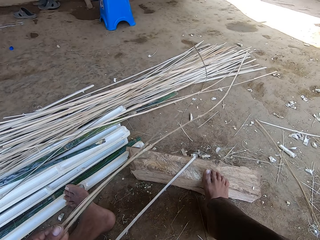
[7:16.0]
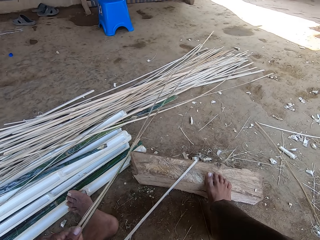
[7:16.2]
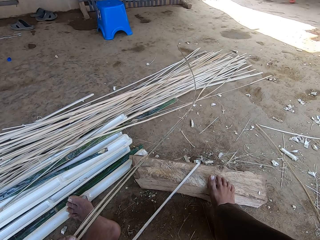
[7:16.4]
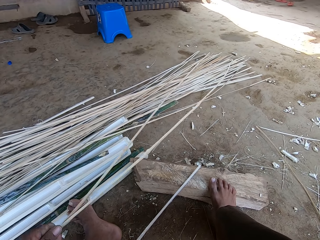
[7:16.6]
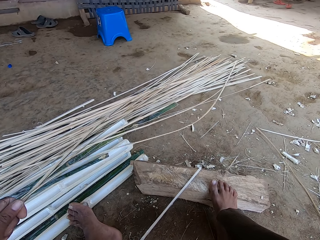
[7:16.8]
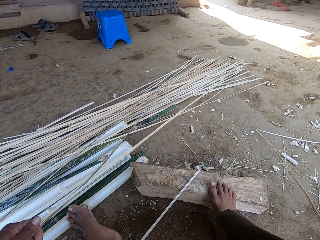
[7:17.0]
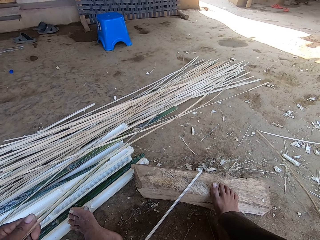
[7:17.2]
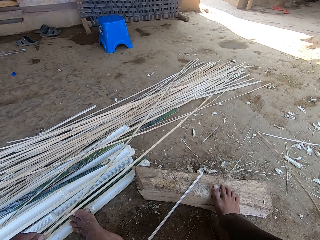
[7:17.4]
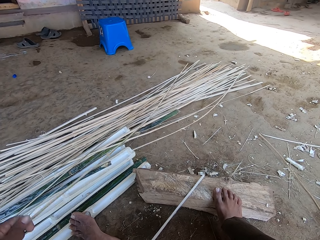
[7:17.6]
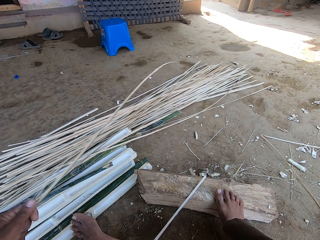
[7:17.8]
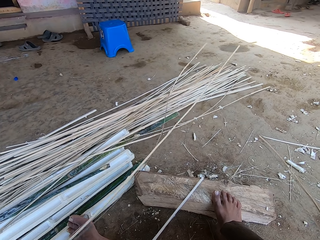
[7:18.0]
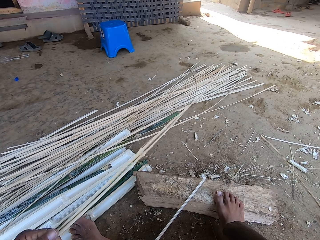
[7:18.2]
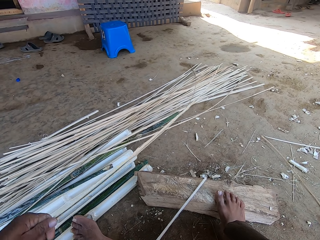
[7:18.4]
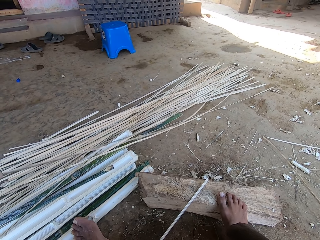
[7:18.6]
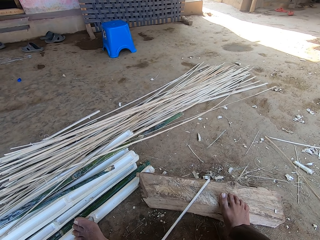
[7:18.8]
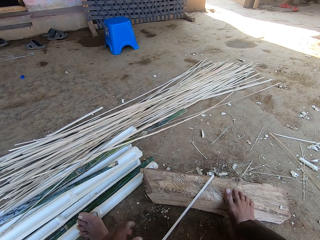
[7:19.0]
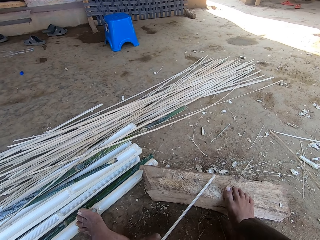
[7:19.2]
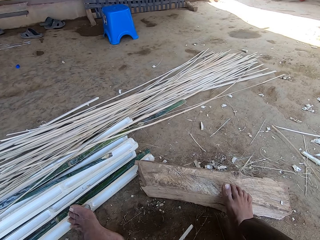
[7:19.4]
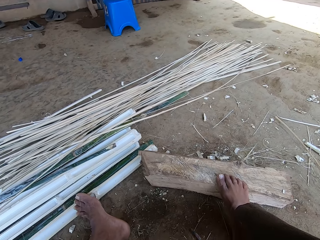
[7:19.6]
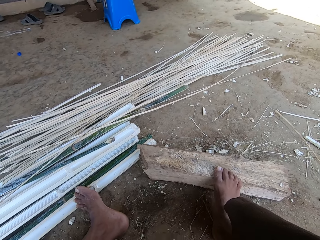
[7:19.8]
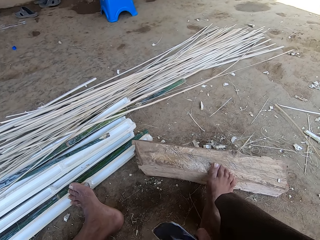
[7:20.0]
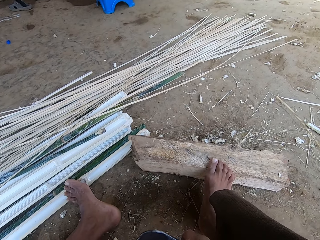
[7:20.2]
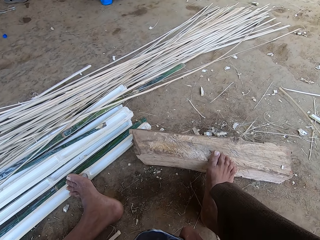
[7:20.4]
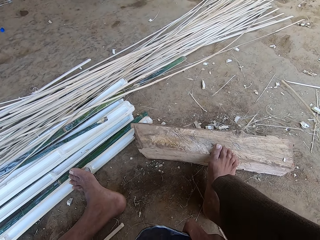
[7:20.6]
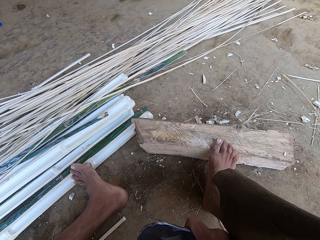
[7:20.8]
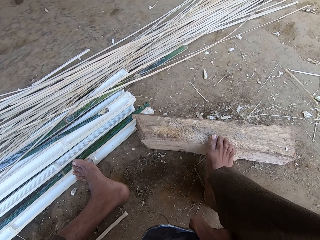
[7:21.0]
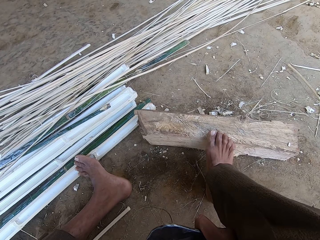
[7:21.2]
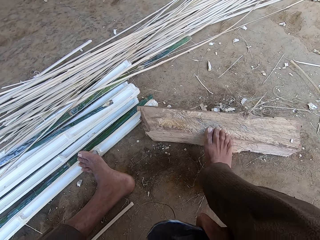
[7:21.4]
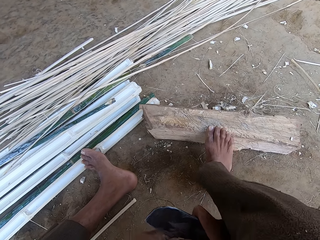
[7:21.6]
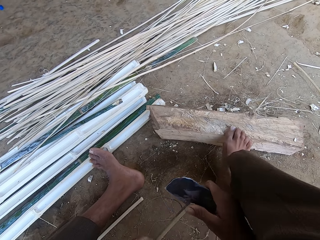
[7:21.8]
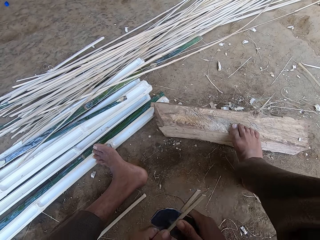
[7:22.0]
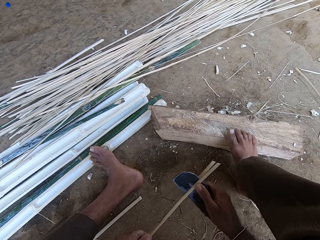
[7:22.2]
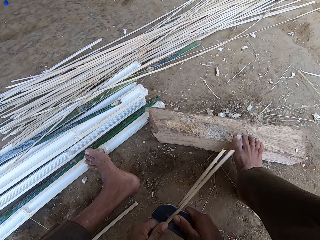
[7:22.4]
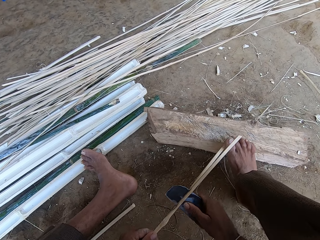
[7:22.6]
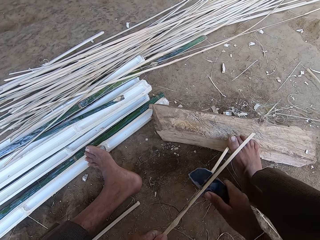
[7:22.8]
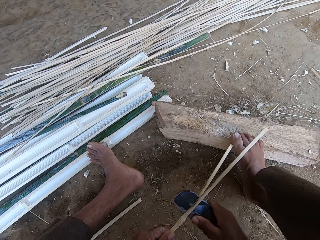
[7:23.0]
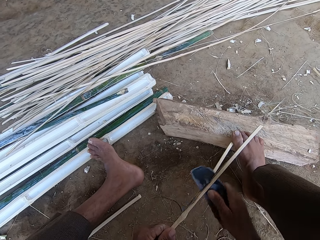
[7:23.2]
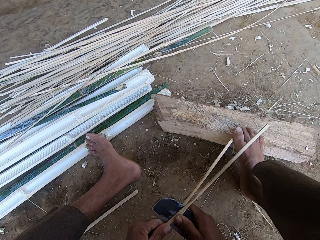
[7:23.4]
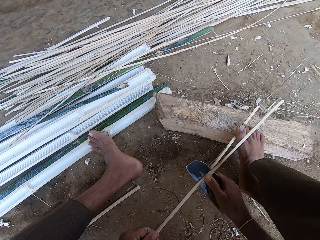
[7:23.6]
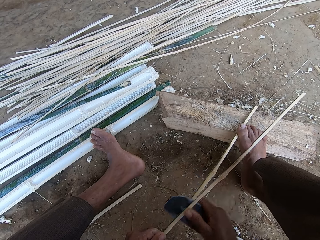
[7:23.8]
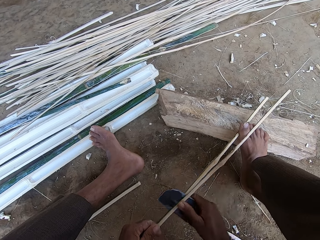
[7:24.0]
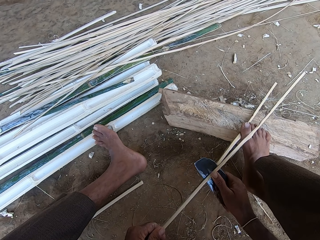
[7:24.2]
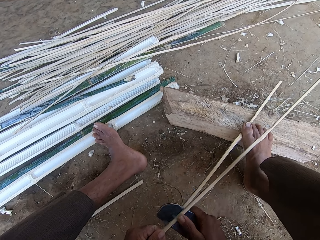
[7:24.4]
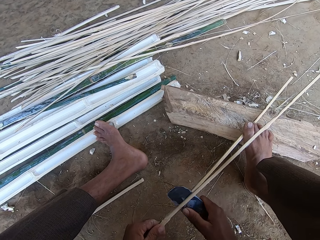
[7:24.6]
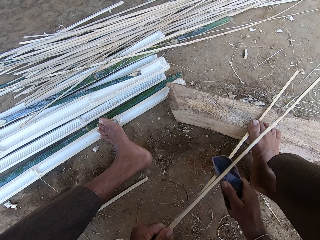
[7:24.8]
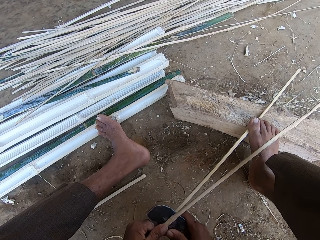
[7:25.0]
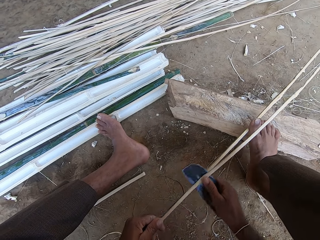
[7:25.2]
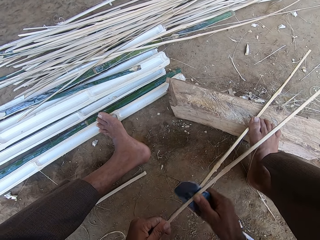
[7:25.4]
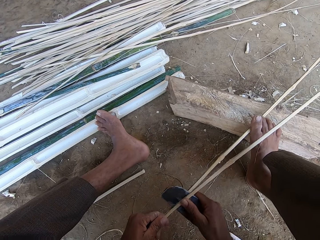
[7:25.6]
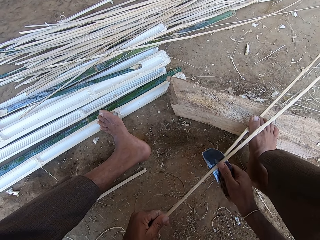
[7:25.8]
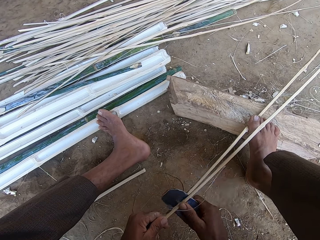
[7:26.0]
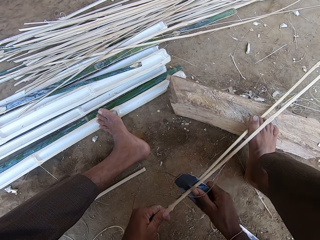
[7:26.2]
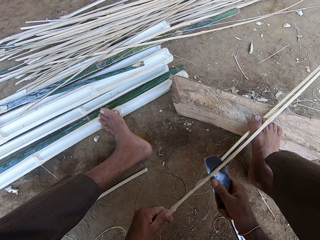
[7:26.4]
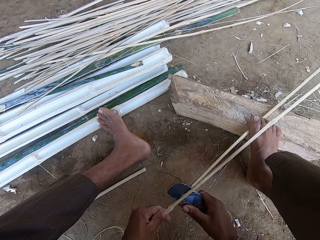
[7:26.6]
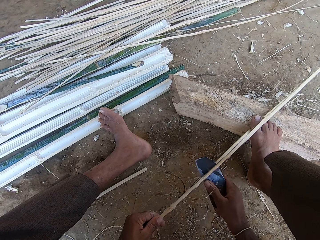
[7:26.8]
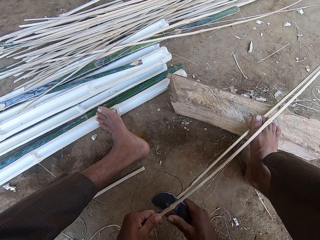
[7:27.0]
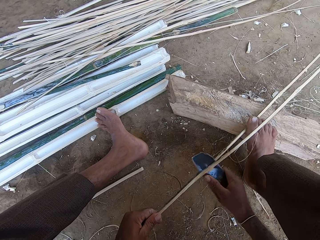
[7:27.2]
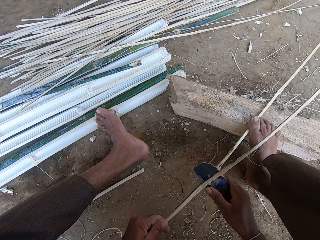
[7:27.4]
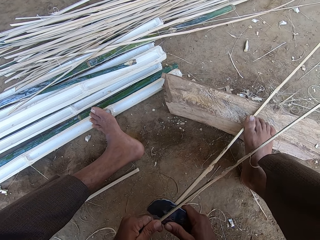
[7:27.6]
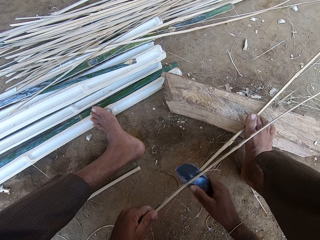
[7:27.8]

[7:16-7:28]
The camera wearer throws the bamboo stick or strip on the floor. They pick the bamboo stick and split the bamboo stick. They talk in the compound. They pierce the bamboo strip with a sickle.

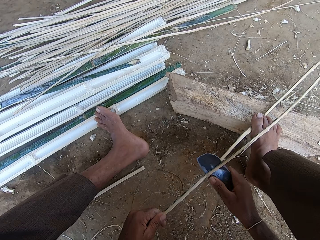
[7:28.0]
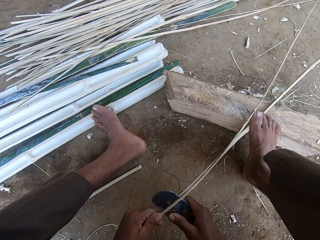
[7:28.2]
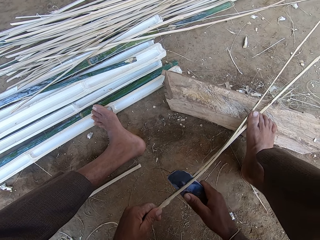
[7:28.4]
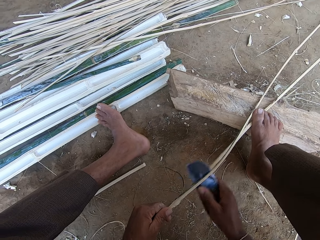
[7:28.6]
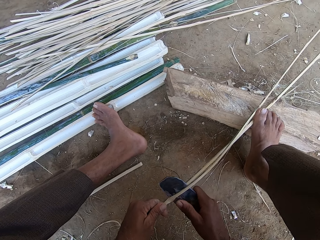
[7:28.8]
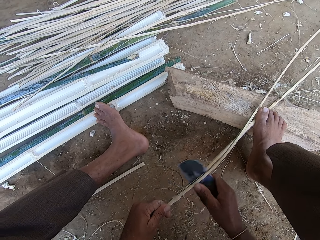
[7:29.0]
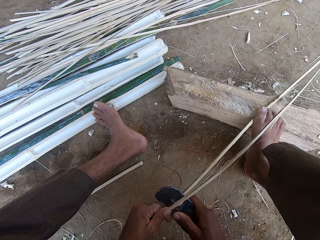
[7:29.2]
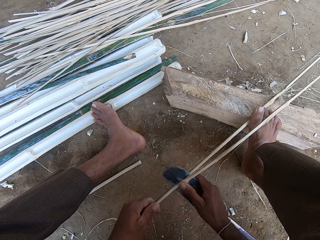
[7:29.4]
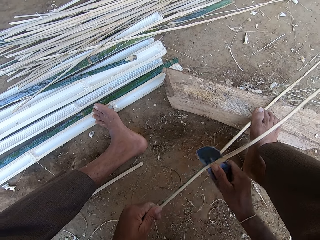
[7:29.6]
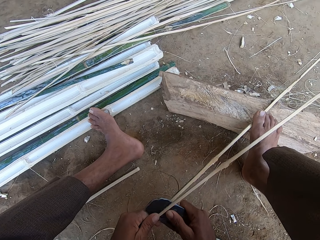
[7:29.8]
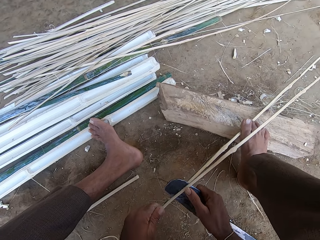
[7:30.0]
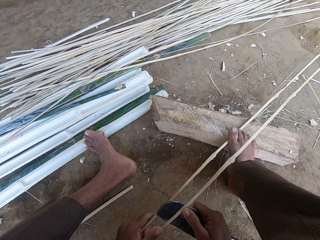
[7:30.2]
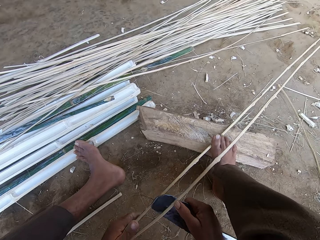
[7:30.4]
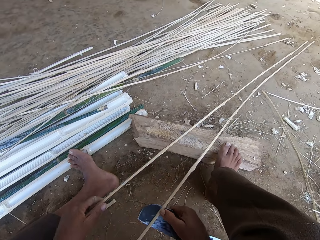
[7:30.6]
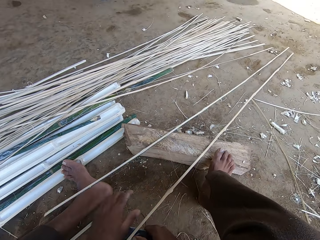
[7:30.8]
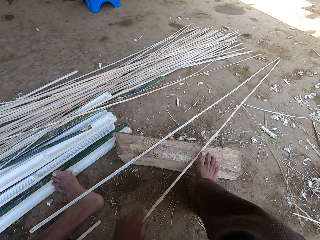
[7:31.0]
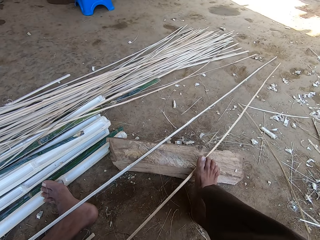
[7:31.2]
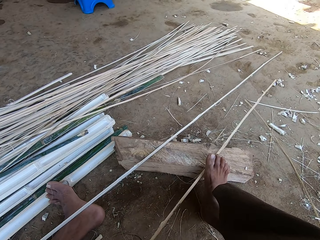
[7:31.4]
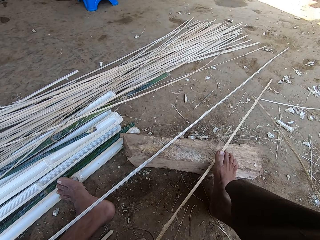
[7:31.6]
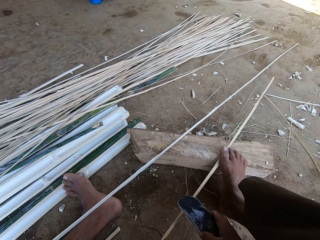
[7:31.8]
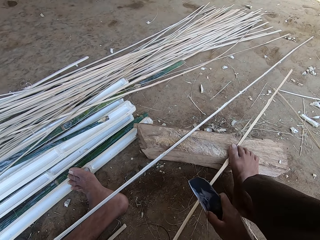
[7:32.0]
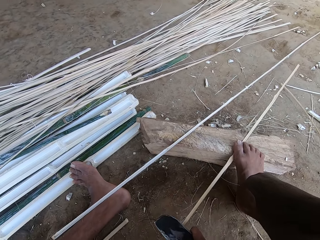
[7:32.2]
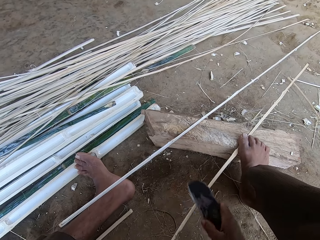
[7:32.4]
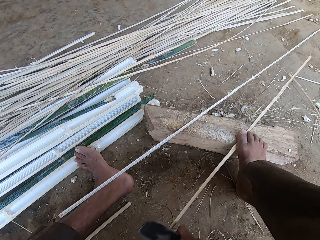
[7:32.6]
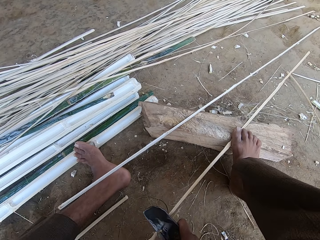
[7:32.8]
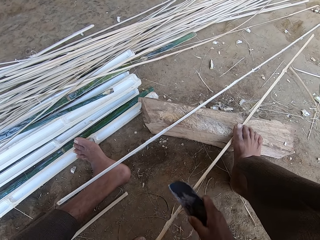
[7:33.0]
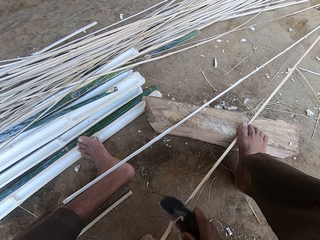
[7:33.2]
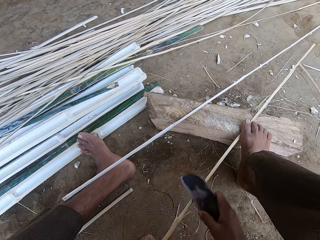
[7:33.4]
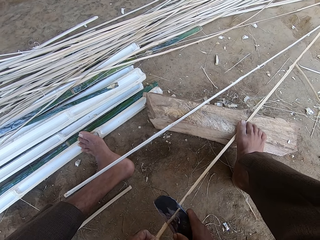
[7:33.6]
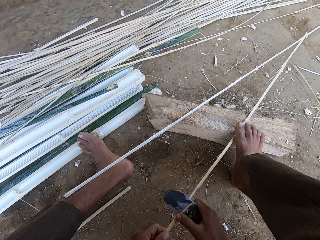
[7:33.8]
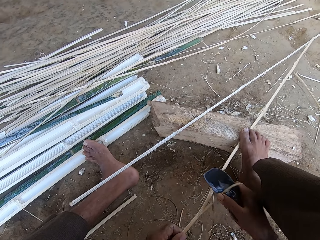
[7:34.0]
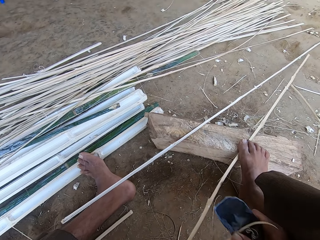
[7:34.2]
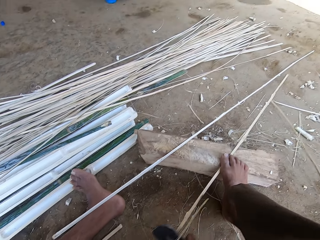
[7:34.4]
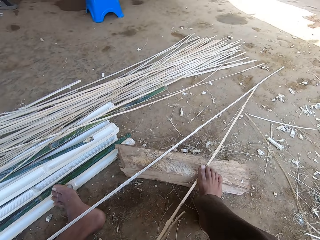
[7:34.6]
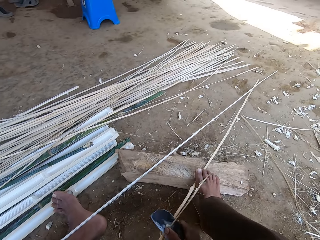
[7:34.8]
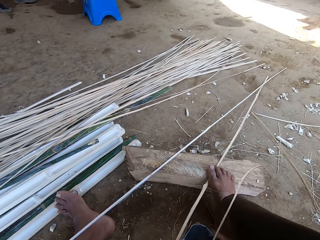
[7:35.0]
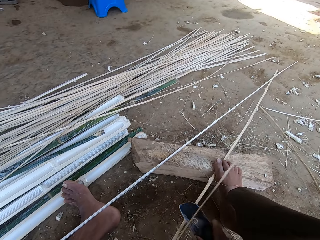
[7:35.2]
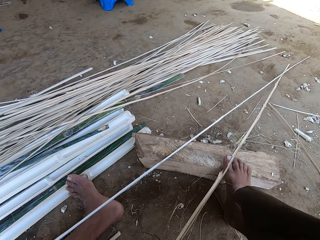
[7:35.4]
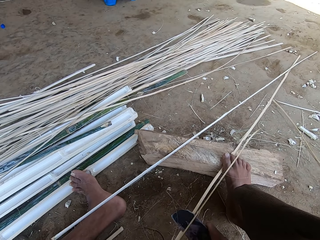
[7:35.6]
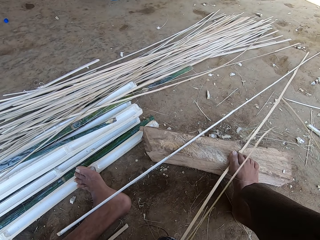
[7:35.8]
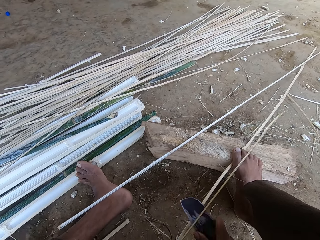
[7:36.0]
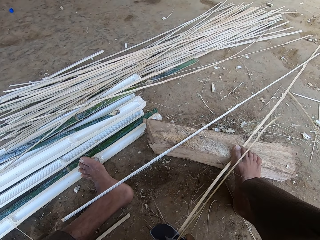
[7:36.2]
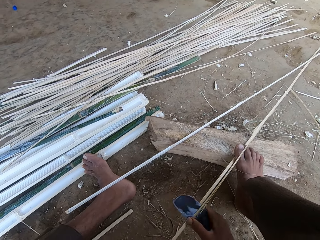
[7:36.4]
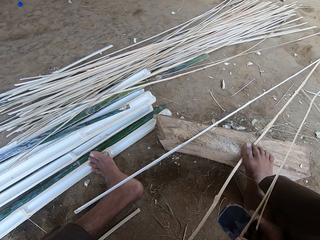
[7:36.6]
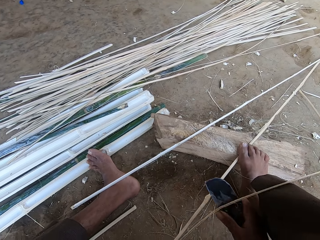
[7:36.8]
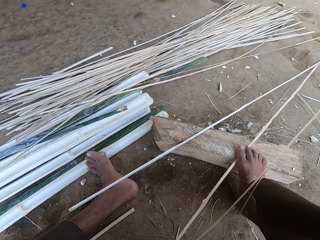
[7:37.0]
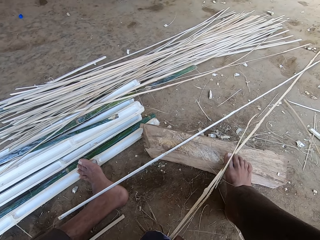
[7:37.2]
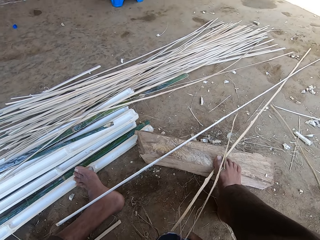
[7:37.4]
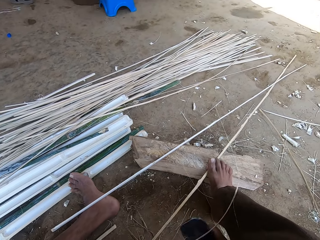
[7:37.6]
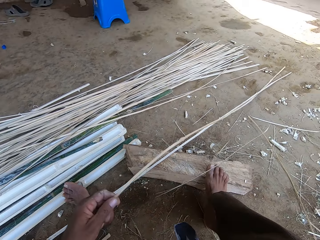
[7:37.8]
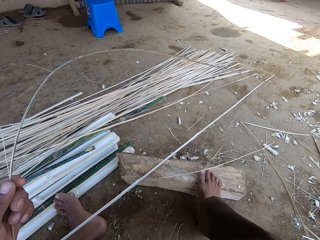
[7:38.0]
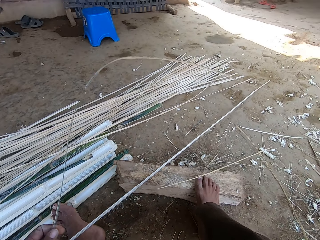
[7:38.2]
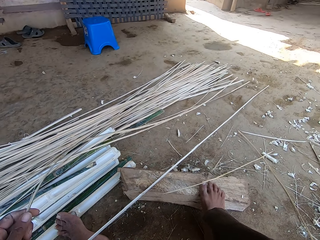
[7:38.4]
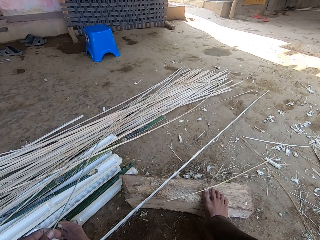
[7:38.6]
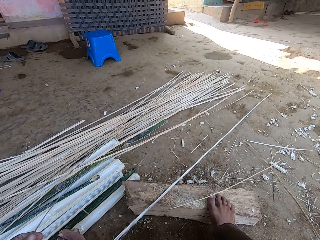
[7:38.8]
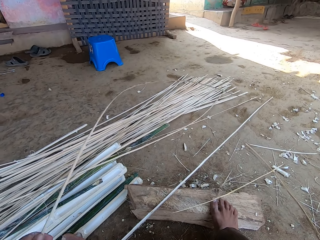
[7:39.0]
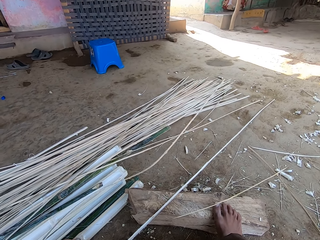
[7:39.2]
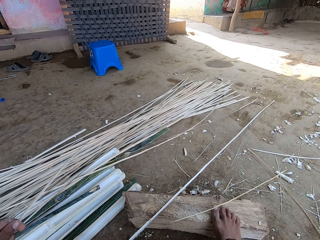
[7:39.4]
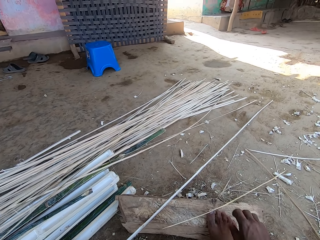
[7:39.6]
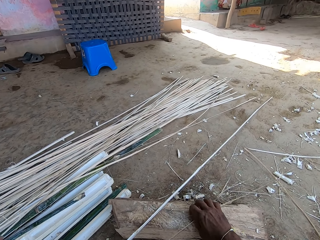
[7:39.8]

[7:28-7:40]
The camera wearer adjusts the bamboo stick. They trim the bamboo stick. They talk in the compound. They align the bamboo stick and throw the bamboo stick on the ground.
